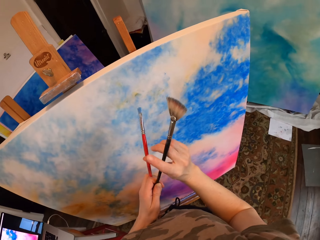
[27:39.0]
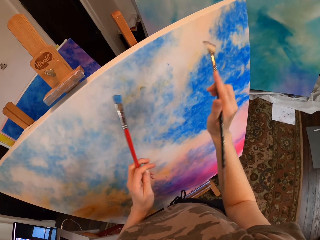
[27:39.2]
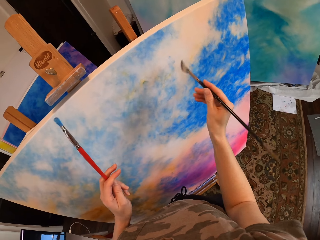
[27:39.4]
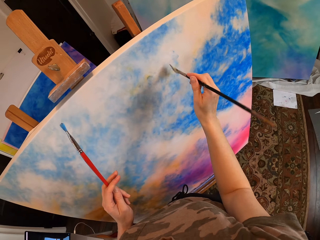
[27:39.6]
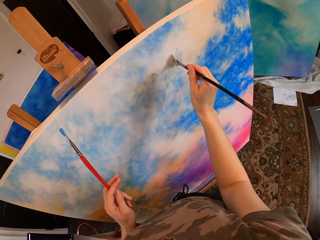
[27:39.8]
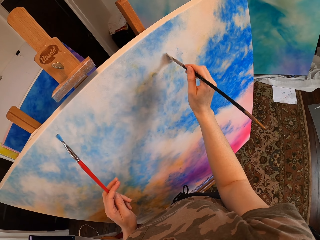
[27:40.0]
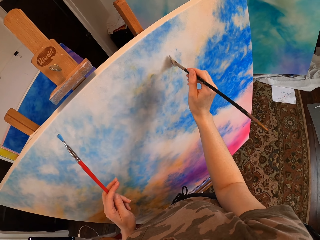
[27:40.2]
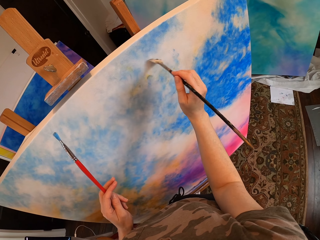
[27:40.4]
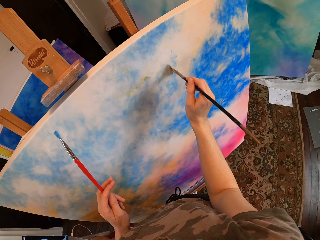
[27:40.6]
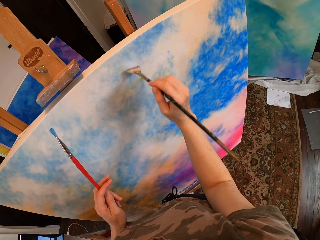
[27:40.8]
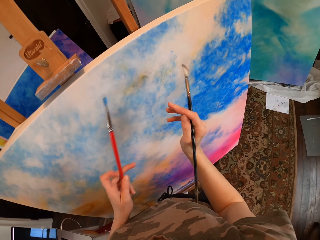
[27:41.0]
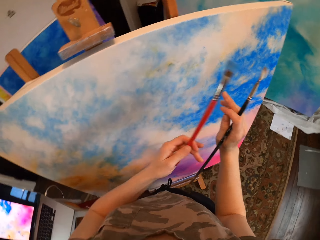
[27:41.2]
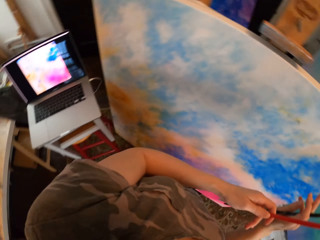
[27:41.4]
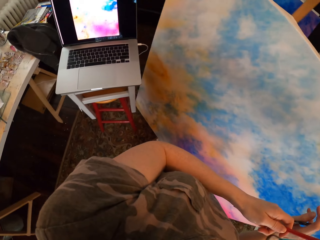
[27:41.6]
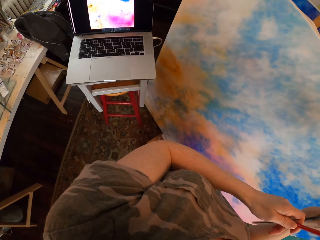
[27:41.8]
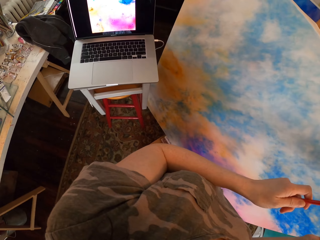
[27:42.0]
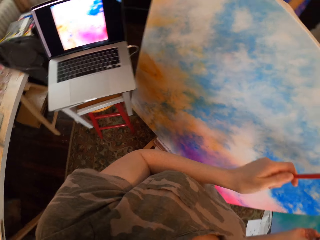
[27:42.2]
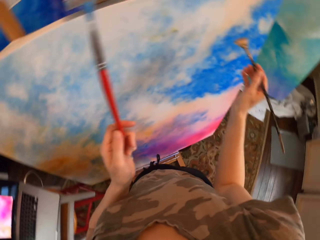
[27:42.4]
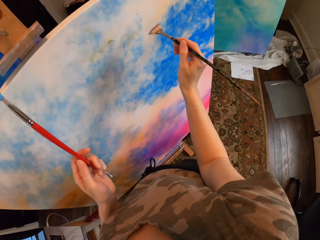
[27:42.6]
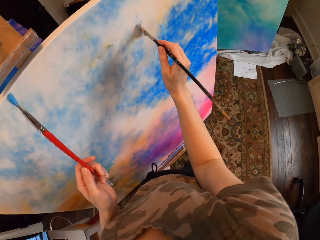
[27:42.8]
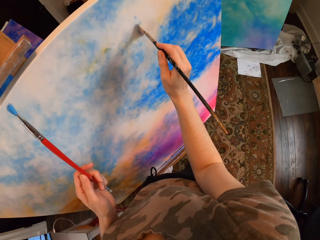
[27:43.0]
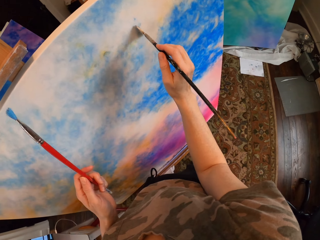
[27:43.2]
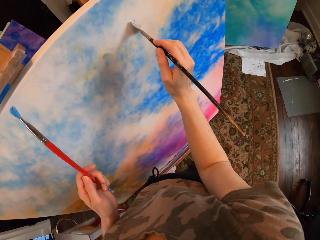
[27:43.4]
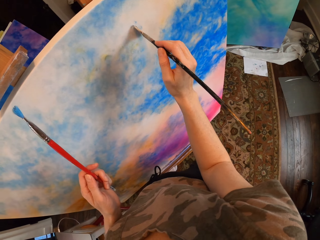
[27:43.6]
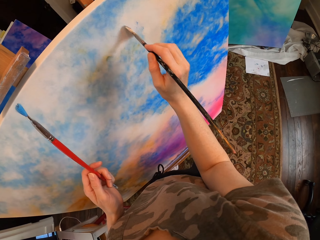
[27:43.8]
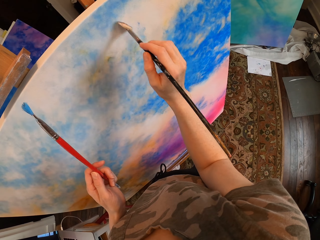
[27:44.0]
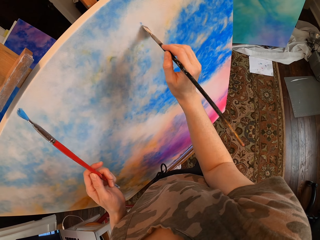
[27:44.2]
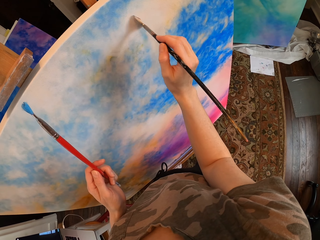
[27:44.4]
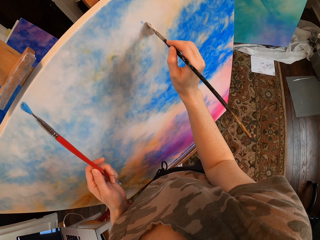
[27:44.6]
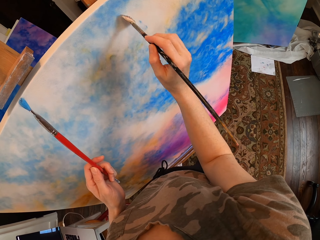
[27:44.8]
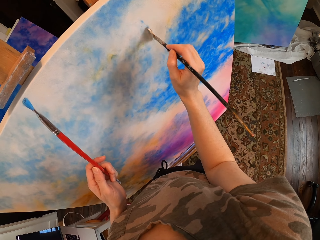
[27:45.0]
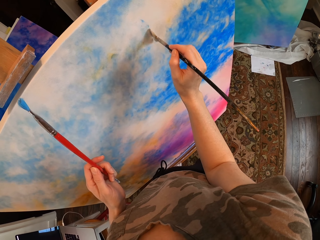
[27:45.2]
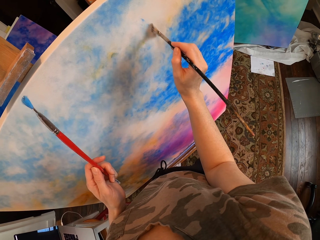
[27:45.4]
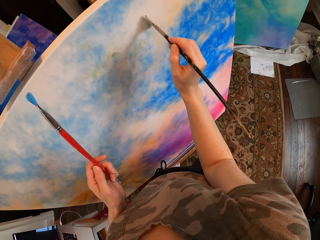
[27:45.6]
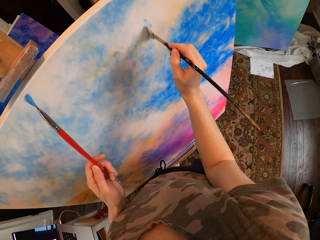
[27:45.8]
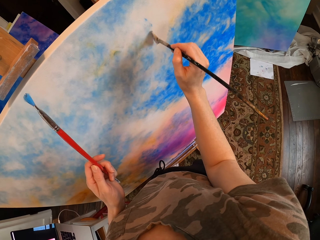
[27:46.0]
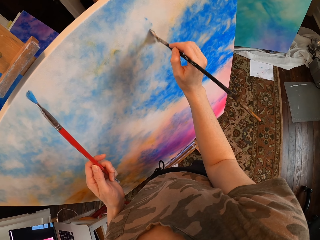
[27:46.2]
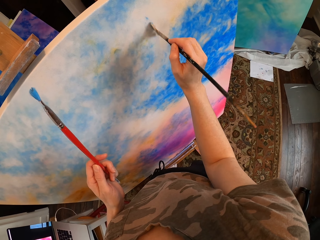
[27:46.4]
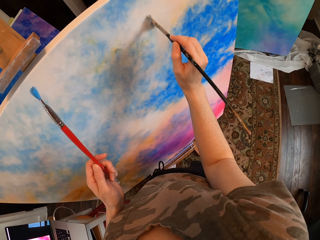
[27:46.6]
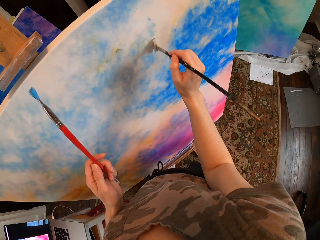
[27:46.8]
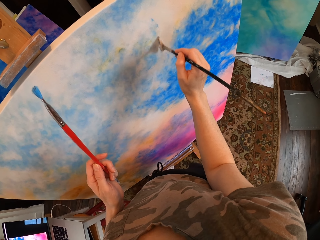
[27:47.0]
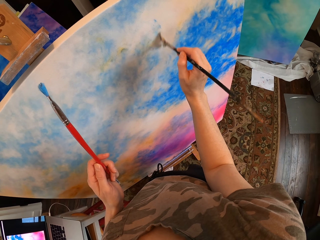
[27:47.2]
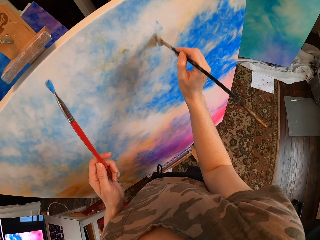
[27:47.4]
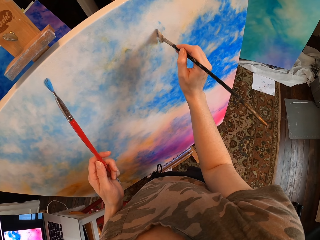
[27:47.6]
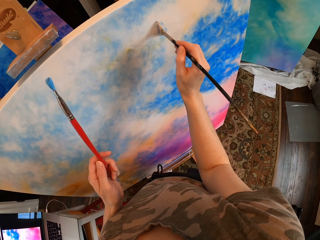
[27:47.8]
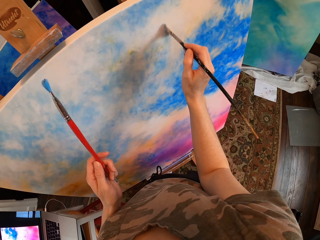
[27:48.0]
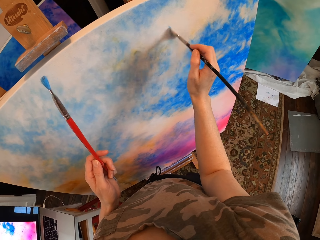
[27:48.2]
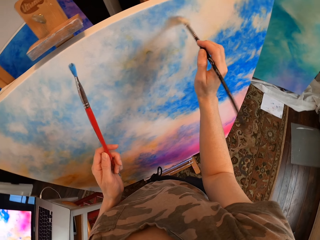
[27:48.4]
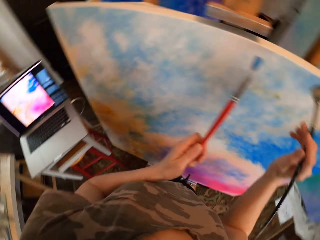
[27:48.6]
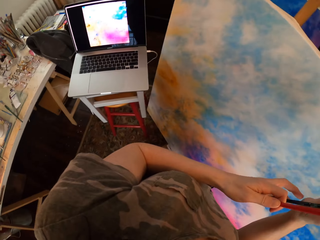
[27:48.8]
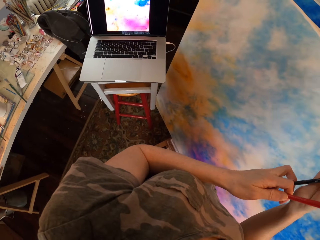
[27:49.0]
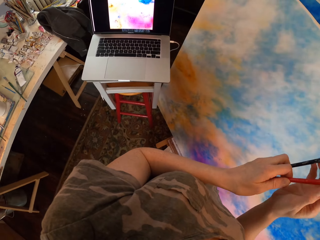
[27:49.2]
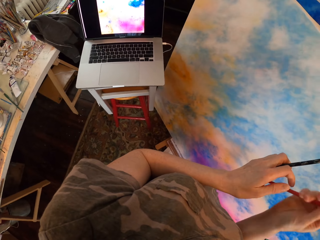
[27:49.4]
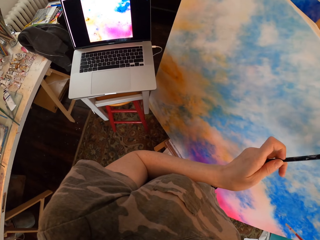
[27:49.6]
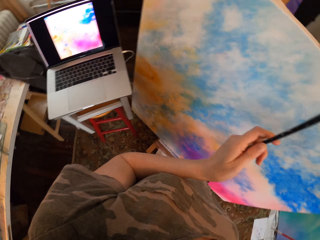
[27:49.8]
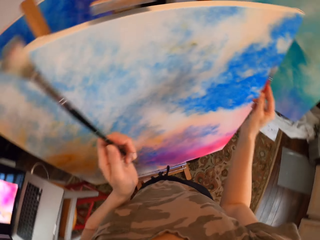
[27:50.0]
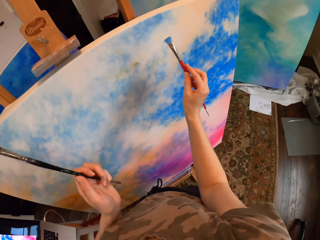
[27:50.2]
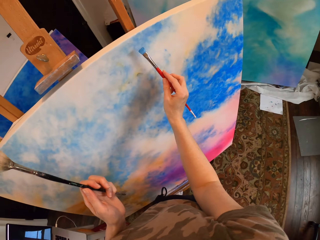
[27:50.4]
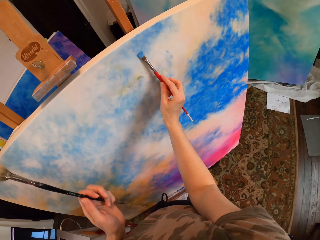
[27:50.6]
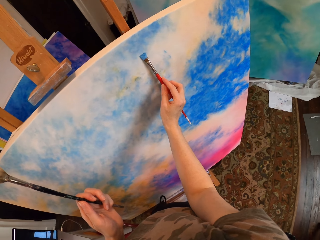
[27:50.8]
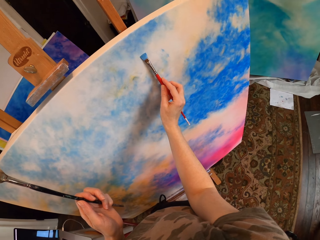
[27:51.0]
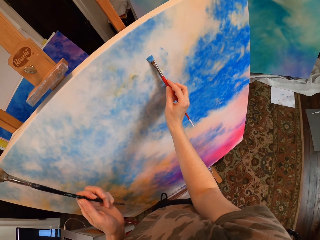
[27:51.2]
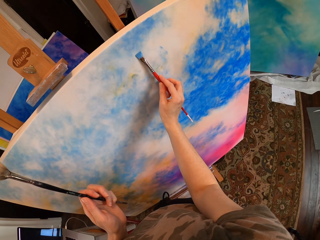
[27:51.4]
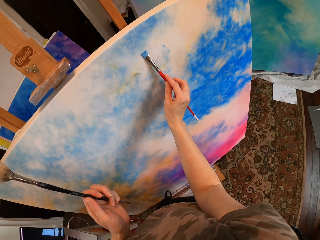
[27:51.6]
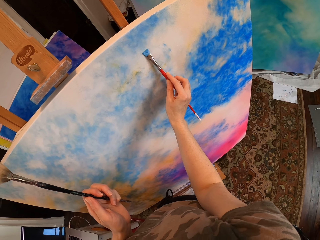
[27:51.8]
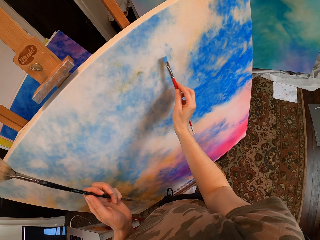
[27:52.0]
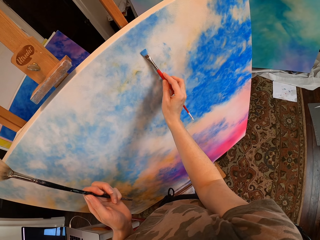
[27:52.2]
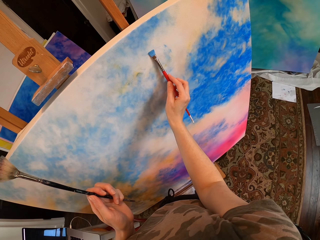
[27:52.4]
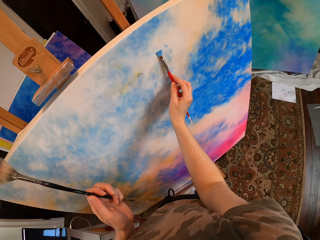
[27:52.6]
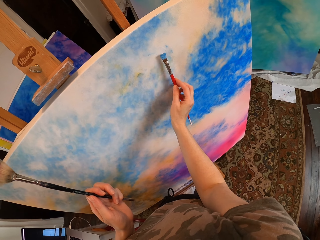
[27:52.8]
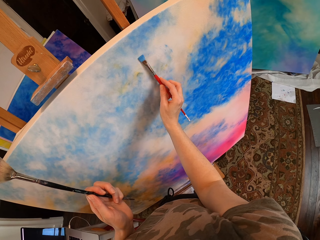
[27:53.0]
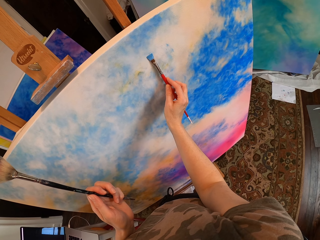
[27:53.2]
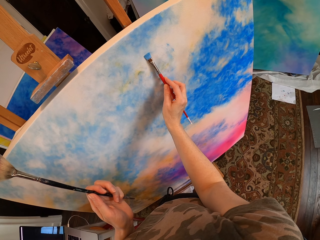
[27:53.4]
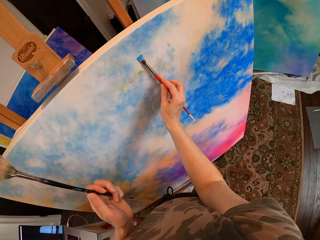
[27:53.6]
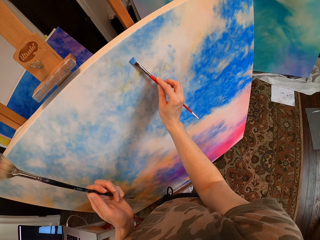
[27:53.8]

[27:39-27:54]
The camera wearer takes the other paint brush. They paint on the paint board. They look at the laptop. They paint on the paint board. They look at the laptop. They paint on the paint board.

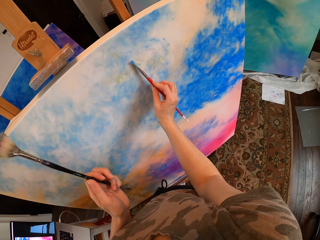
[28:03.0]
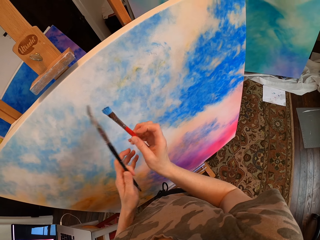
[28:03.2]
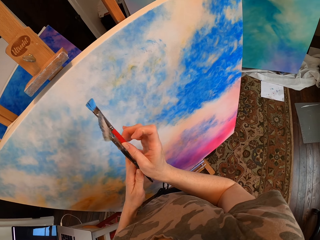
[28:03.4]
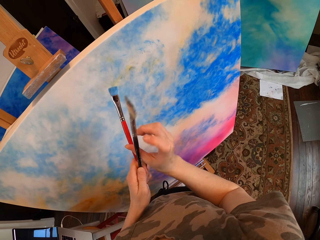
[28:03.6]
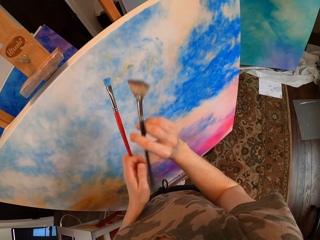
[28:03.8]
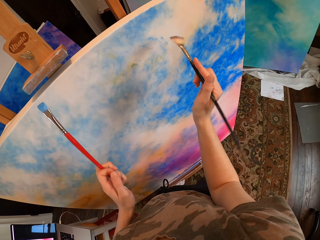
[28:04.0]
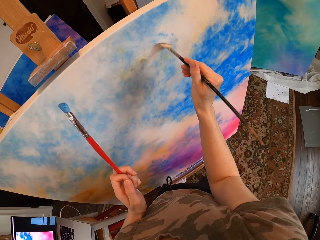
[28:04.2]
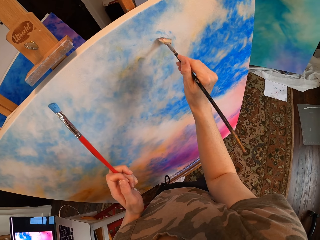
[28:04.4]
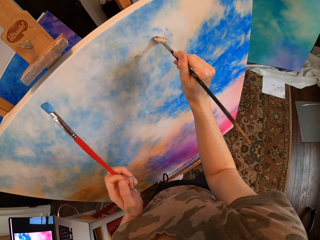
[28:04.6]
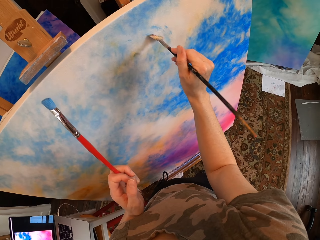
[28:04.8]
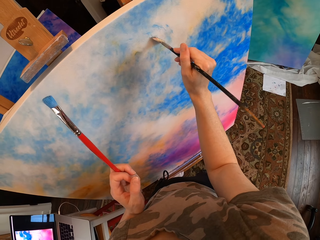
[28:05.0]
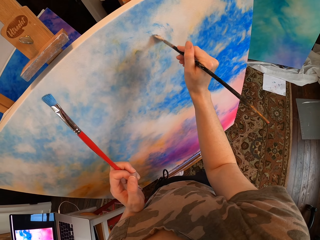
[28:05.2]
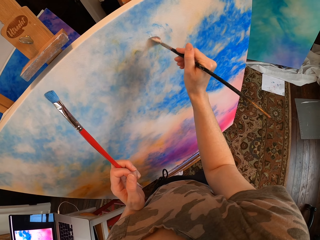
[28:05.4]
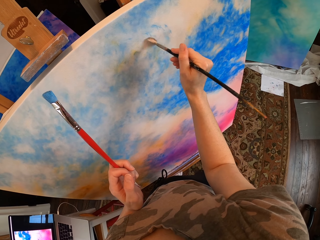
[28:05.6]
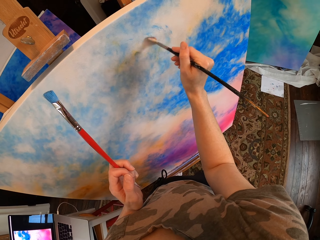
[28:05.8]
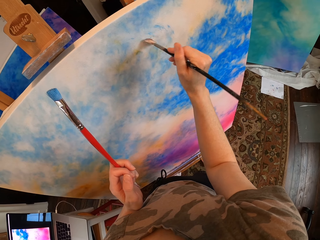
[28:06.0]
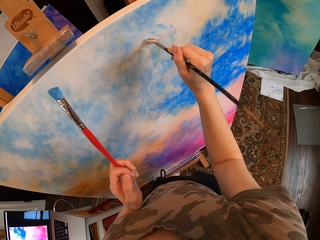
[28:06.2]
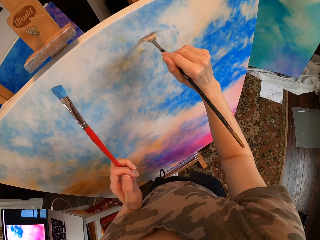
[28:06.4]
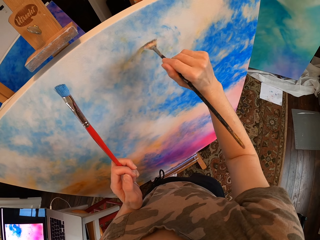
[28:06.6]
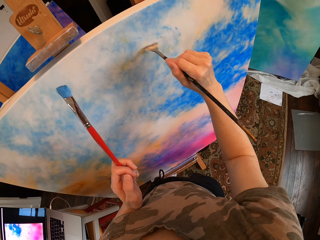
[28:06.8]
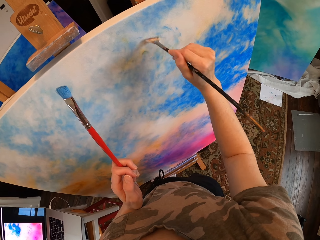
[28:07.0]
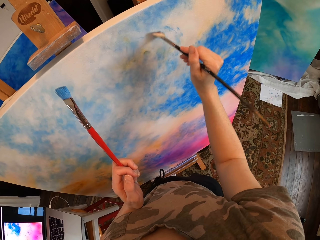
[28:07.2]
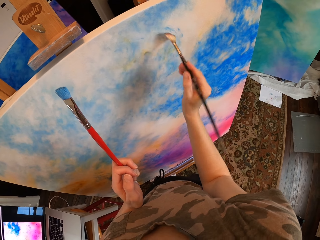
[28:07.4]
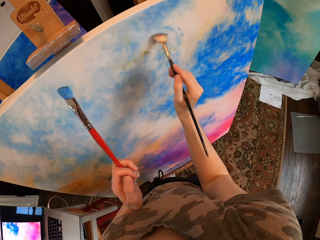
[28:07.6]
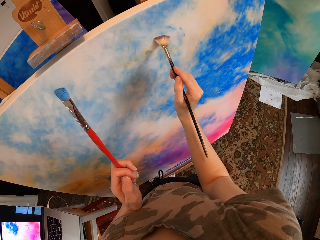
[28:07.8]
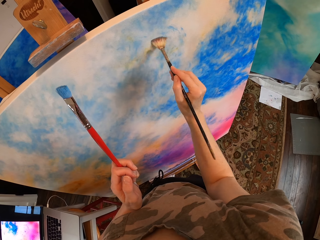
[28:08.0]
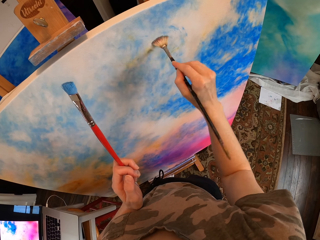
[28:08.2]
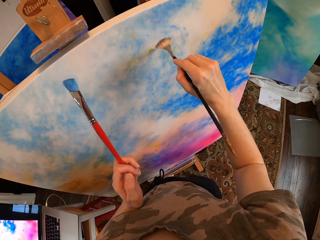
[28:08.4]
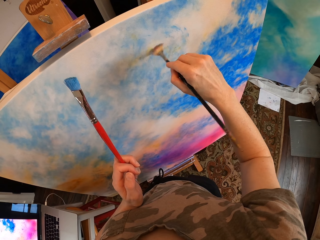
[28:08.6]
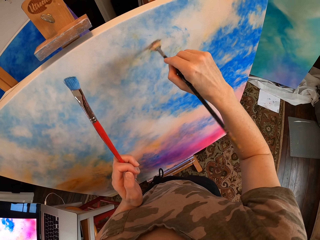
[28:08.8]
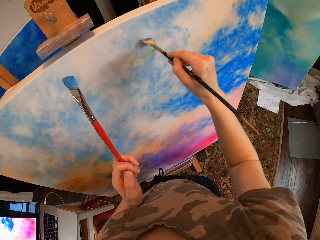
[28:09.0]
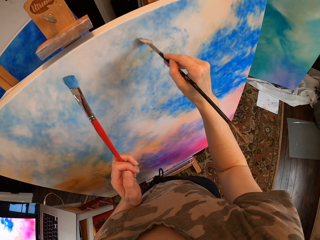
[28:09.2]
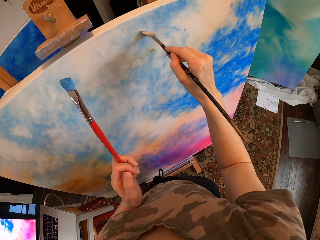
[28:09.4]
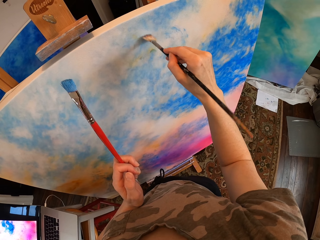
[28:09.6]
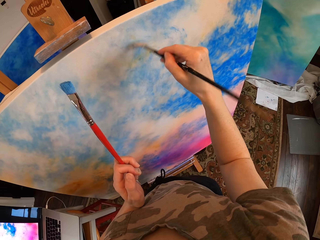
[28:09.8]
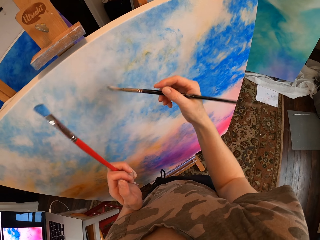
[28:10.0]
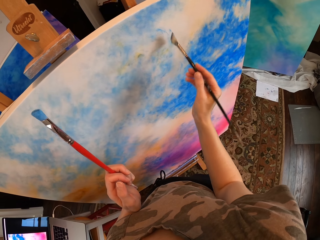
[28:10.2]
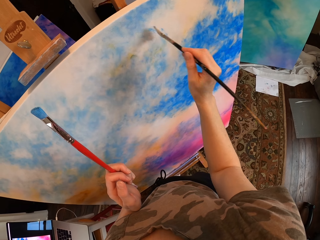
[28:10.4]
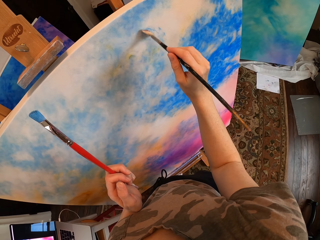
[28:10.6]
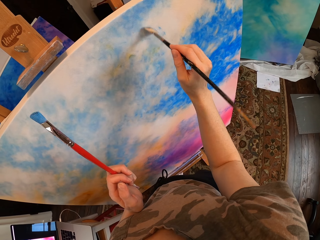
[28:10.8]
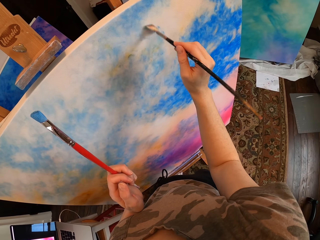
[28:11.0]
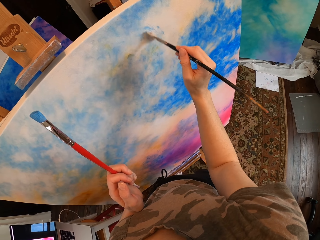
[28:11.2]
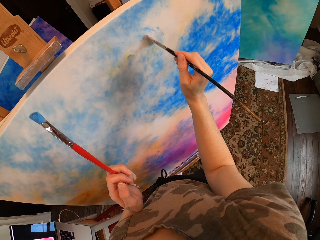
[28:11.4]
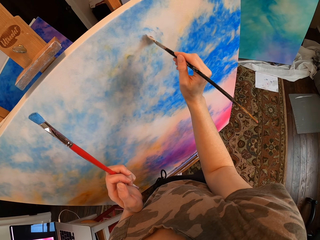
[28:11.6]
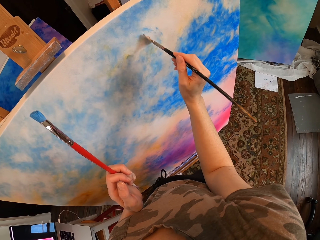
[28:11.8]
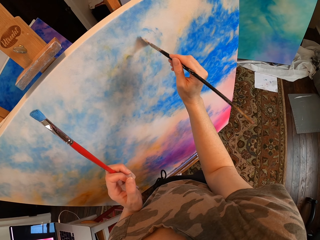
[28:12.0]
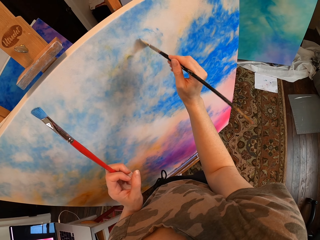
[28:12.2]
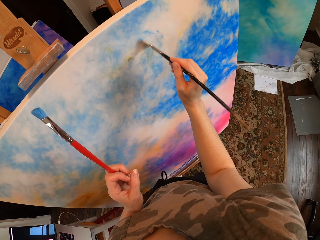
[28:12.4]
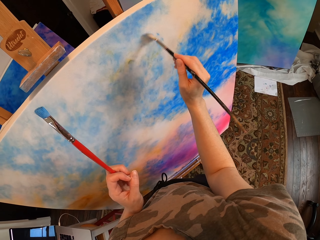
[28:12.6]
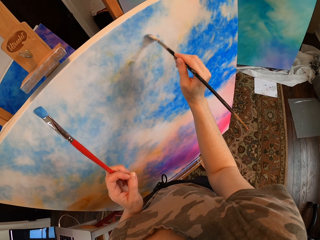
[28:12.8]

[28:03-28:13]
The camera wearer exchanges the paint brush. They paint on the paint brush.
